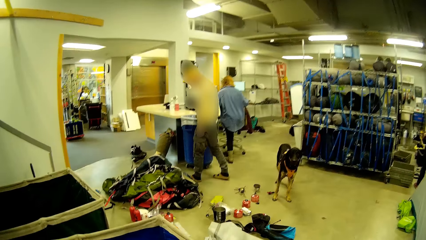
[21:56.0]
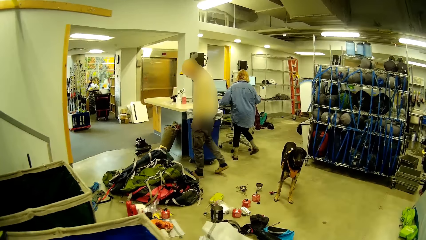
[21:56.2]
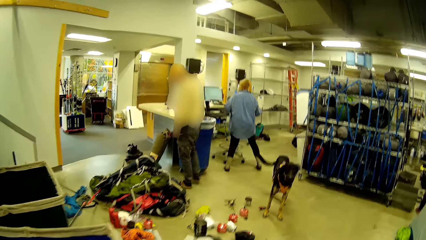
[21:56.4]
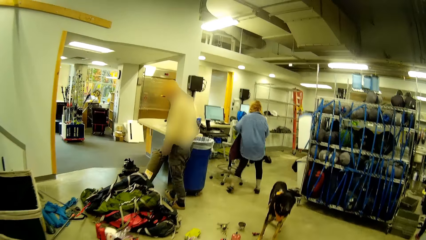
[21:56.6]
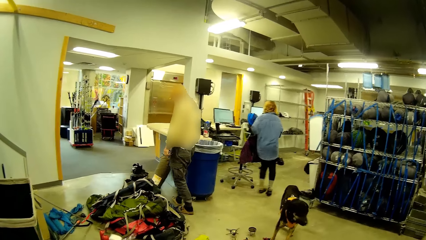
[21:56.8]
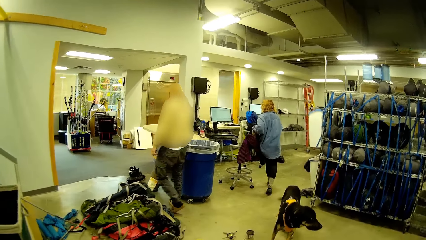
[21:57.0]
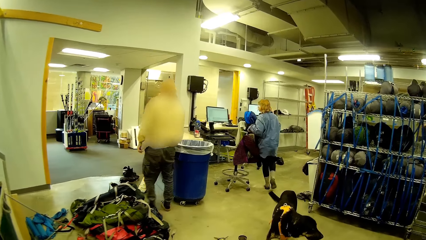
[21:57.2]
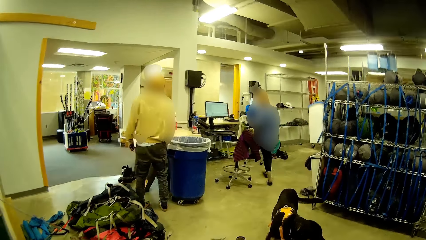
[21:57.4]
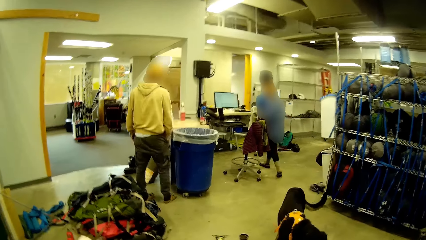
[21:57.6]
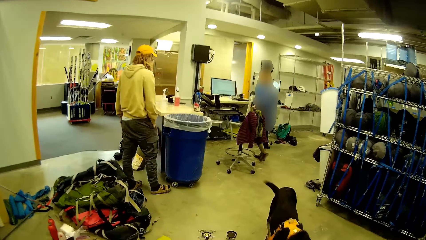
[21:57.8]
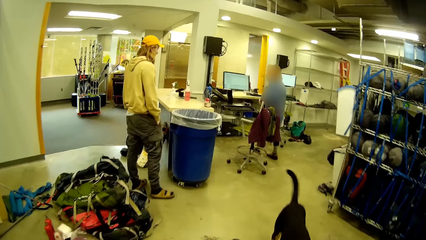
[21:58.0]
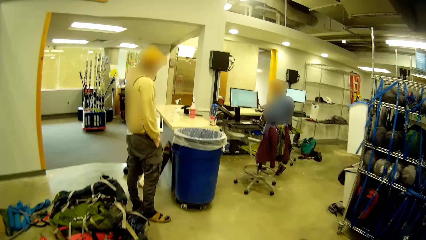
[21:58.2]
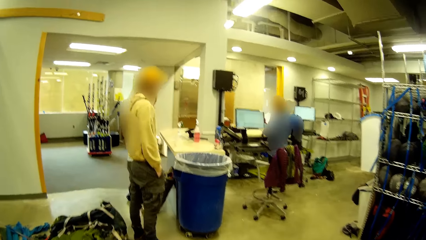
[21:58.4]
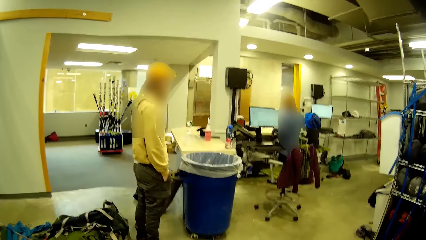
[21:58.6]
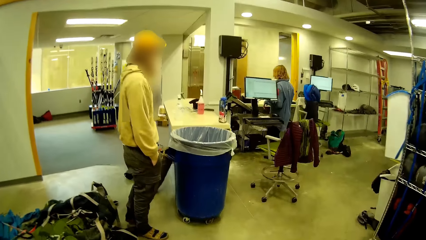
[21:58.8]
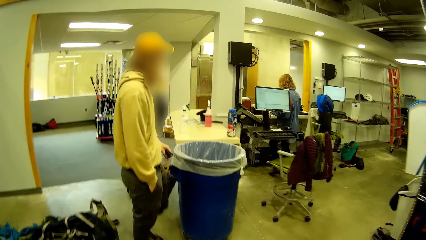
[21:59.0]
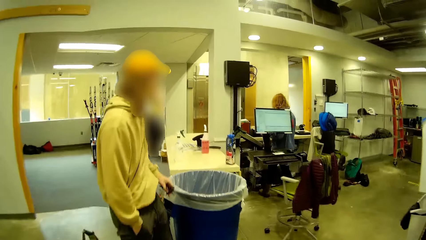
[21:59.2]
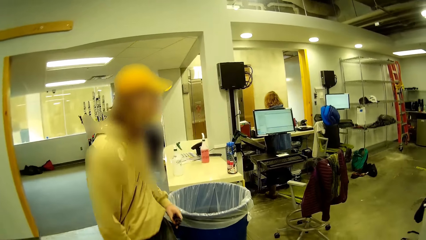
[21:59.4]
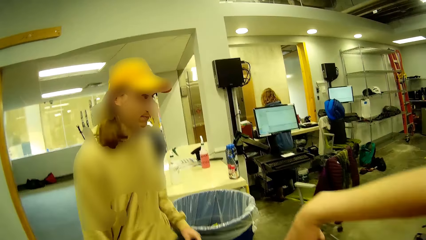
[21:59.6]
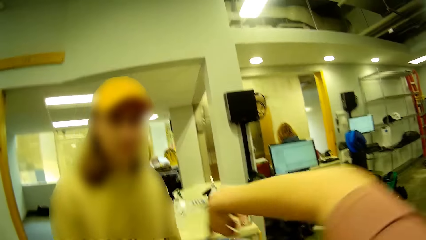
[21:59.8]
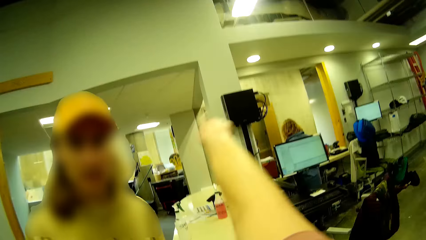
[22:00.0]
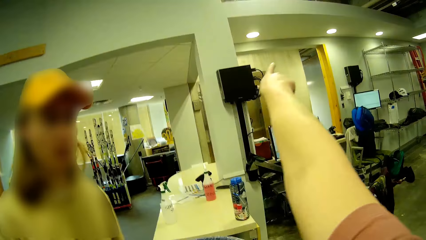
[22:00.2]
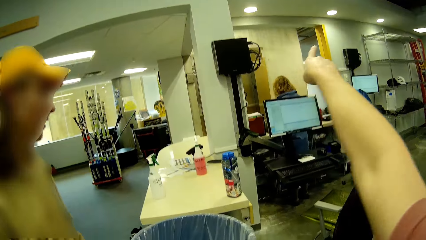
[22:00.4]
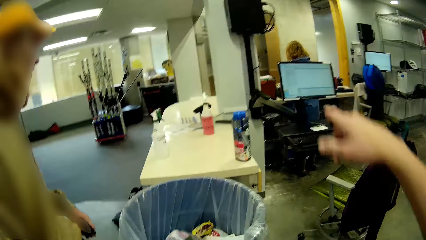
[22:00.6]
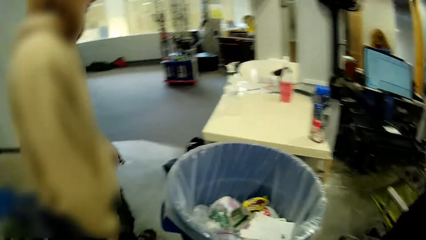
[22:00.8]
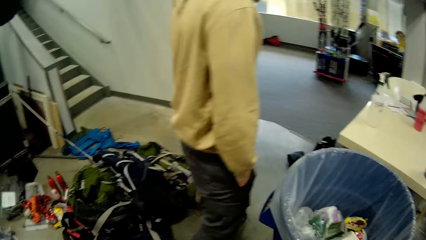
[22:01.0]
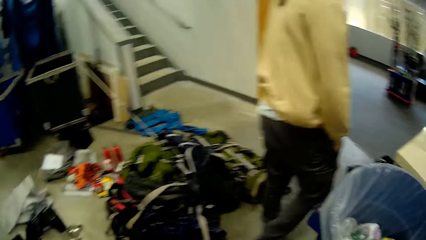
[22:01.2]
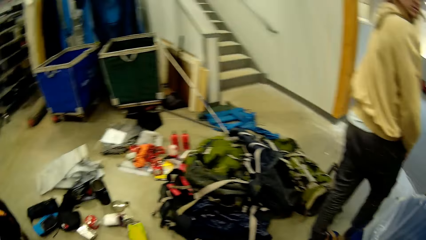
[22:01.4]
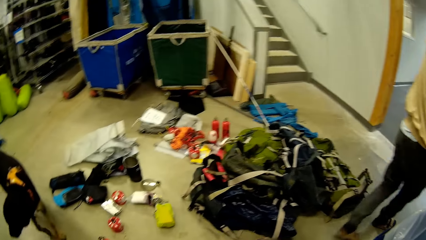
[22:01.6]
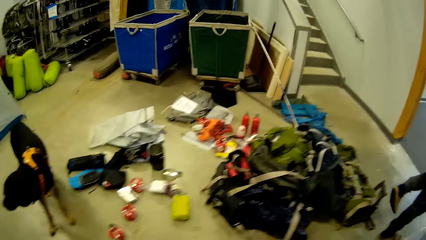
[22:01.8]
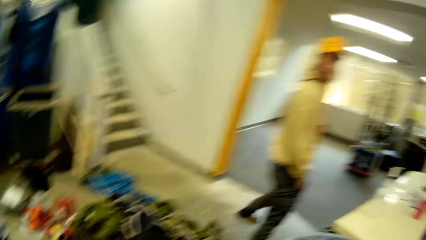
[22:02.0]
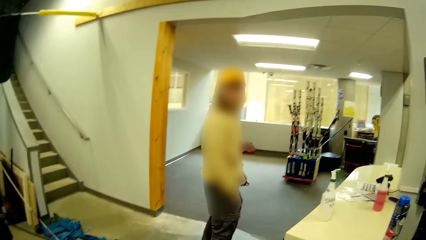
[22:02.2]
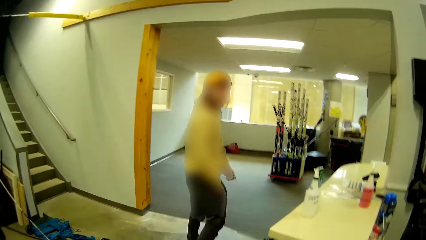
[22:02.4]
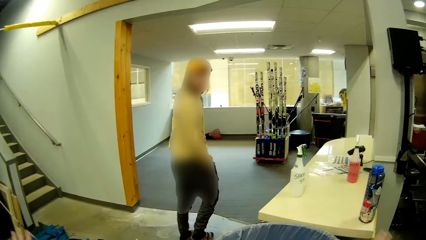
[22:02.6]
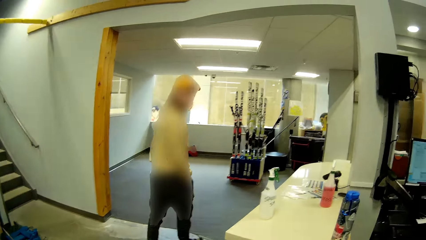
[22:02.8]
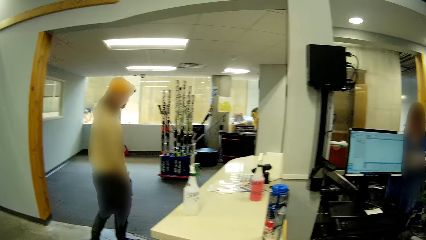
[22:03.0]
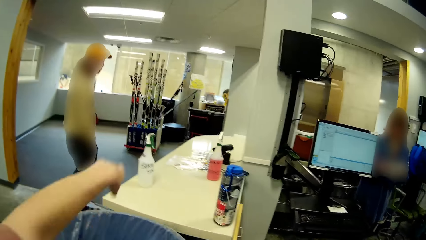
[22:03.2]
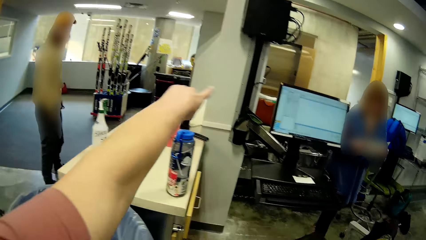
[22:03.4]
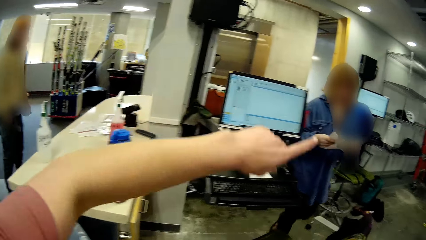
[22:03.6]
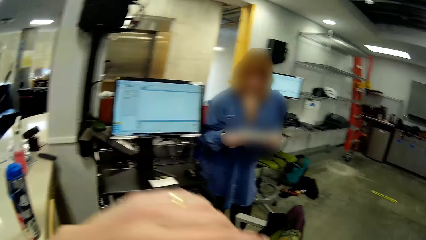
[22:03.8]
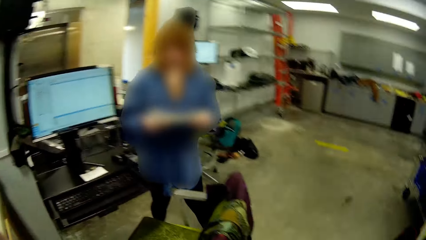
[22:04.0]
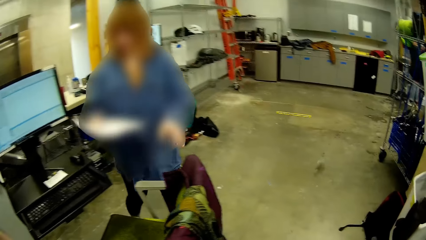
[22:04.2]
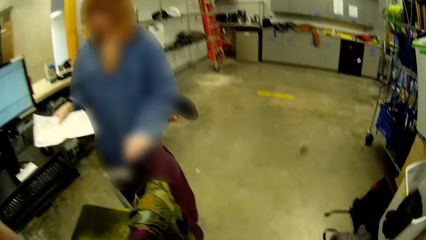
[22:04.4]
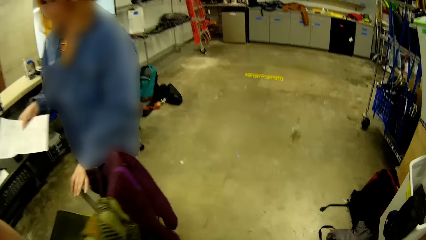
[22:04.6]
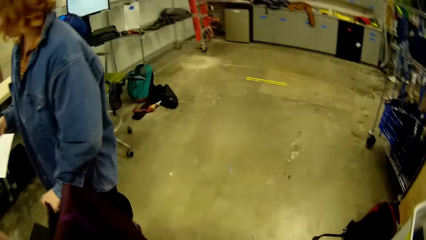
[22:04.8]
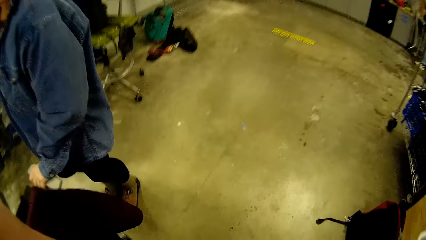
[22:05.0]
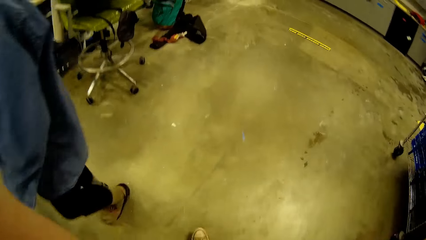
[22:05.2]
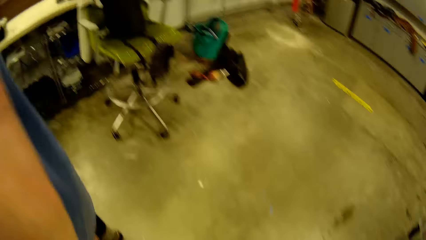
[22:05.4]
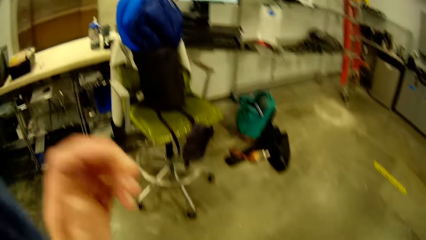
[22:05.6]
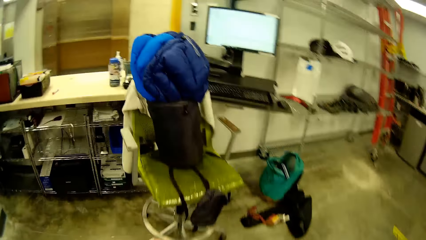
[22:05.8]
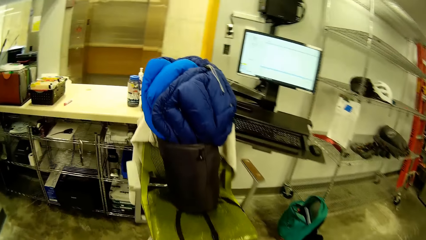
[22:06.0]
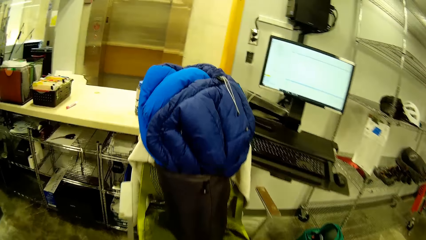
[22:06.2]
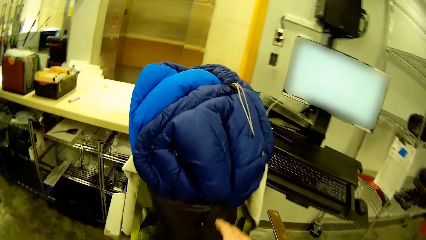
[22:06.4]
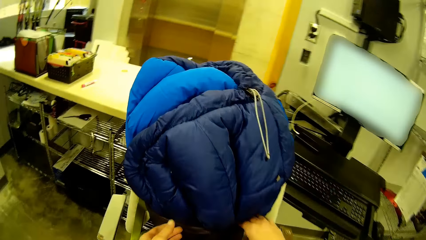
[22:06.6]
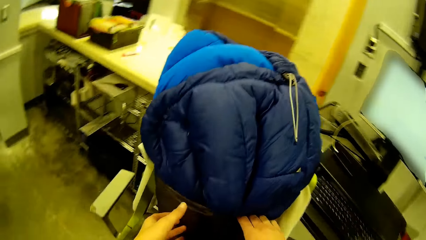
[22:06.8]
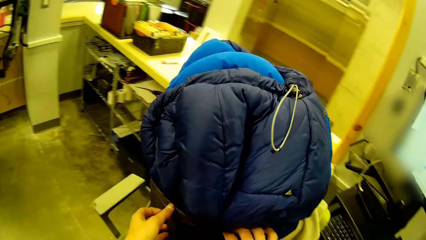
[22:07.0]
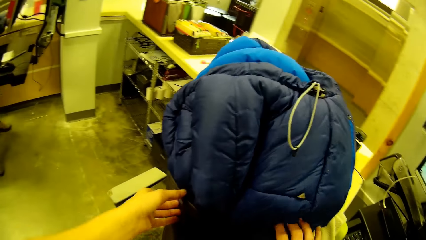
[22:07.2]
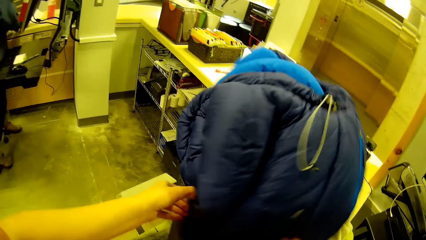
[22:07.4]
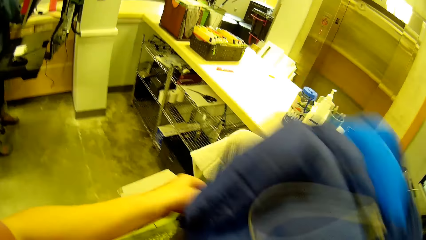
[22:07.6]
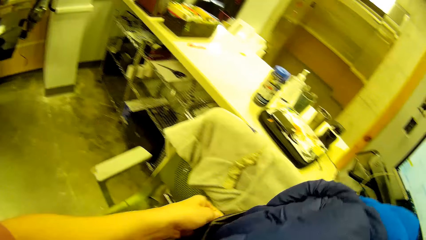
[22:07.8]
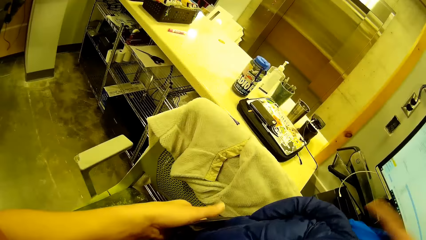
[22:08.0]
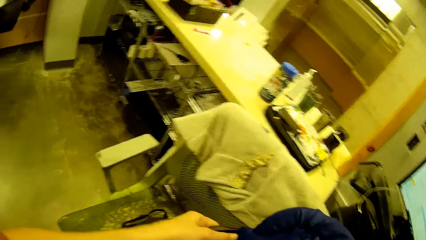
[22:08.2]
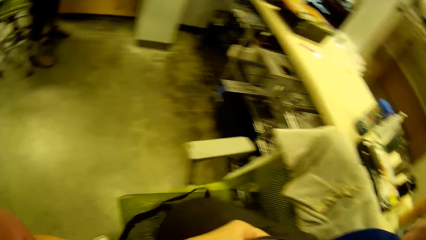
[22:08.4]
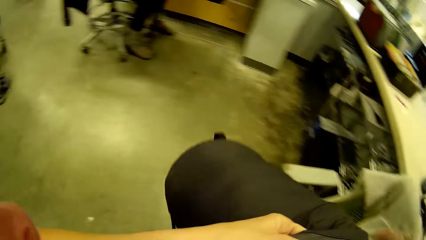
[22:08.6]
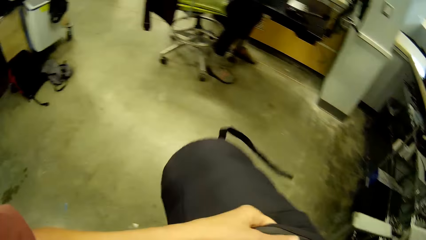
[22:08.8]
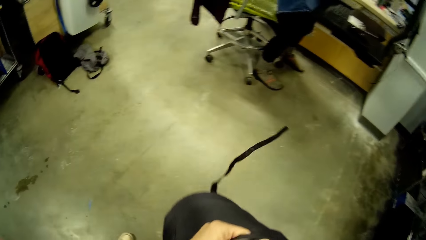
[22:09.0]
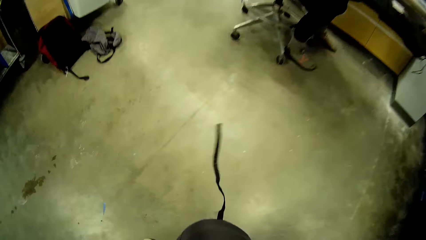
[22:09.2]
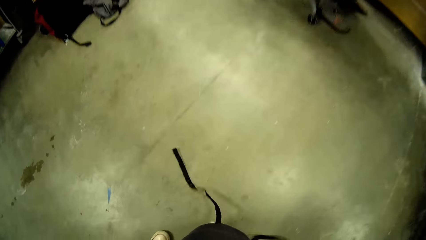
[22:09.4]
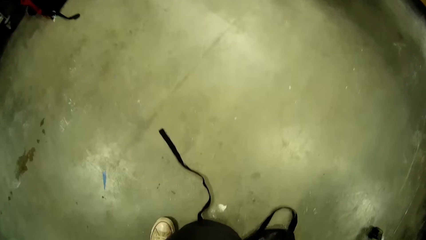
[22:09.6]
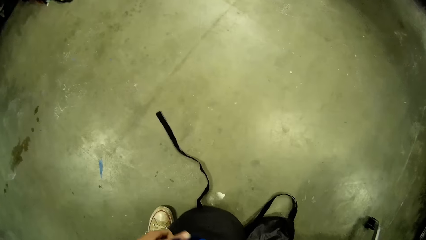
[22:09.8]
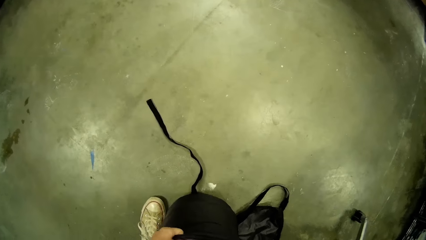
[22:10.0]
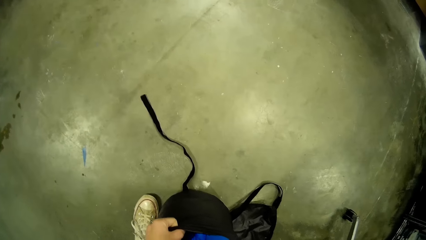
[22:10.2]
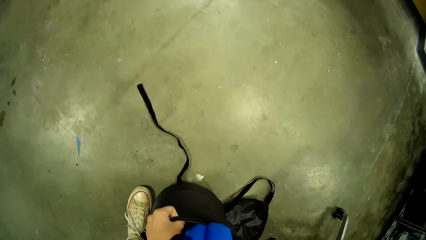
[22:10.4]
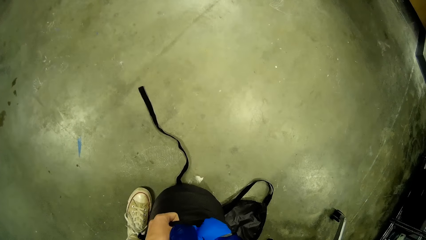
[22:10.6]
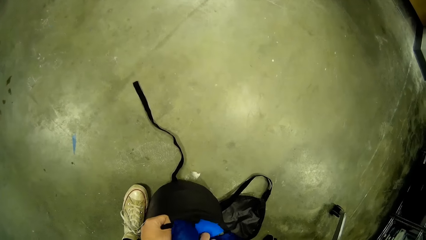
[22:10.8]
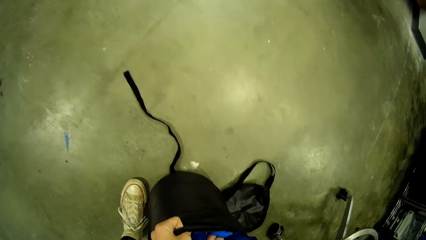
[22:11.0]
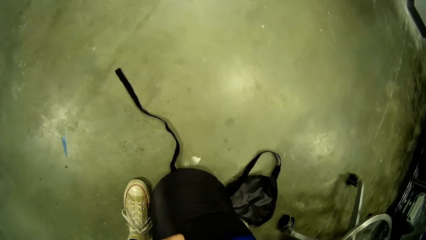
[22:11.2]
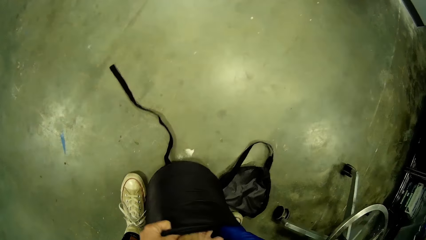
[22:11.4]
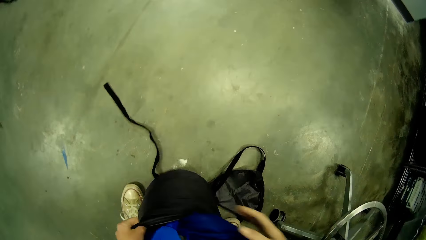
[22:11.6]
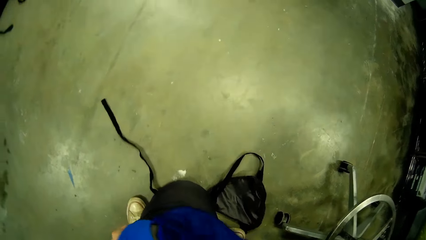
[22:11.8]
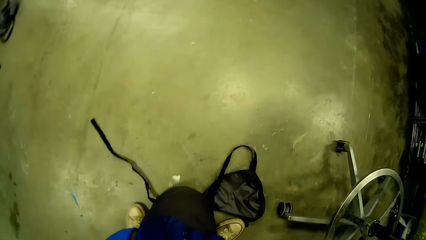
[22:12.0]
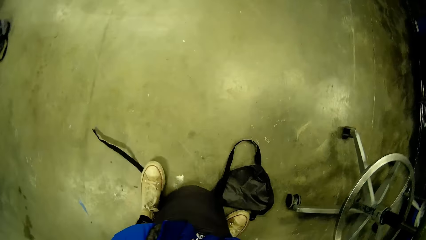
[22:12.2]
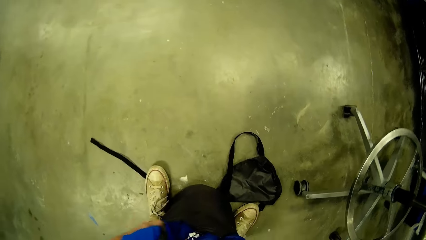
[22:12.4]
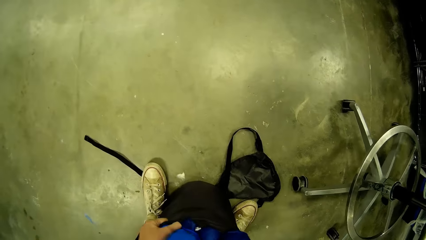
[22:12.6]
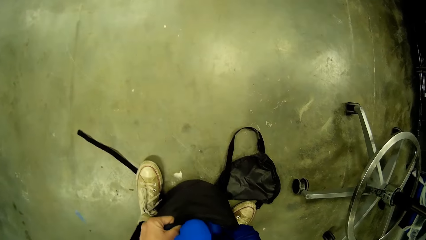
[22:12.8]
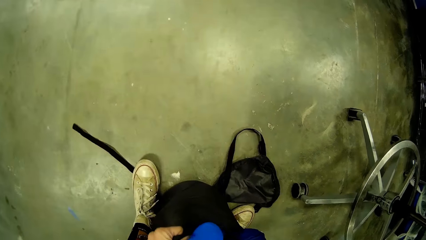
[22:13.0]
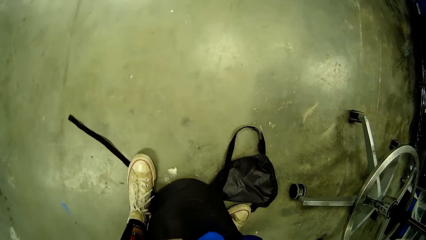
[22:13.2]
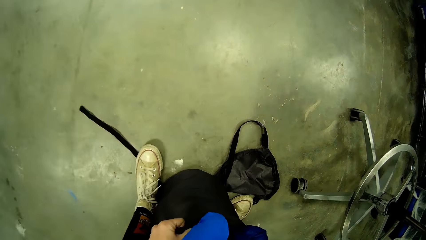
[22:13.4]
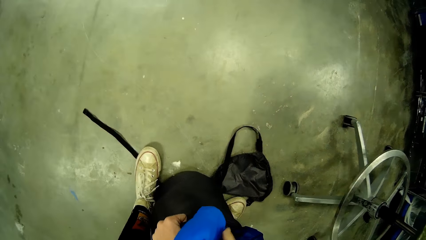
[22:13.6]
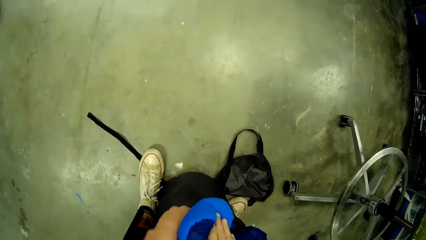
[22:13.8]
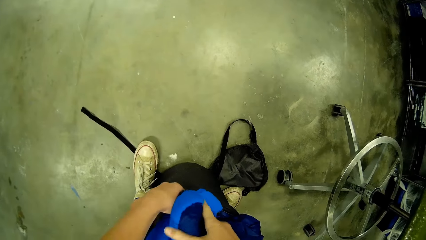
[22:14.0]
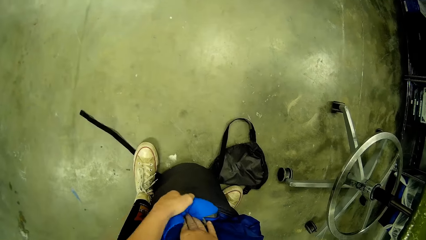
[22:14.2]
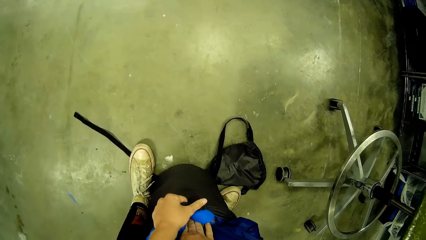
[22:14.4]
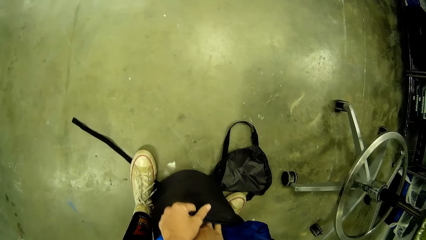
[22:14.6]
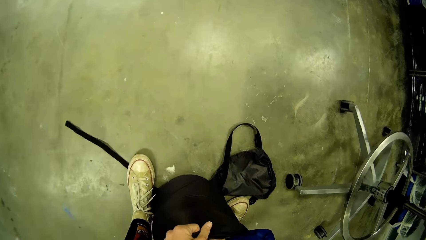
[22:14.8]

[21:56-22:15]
The man walks around the counter. The camera wearer walks towards the man and the woman. The woman walks to the other side of the counter behind a computer set. The man walks near a dust bin. The camera wearer gestures in front of the man. The man walks away from the camera wearer. The woman moves near the computer set. The woman pushes a chair with her left hand. The camera wearer walks to the bag. She moves the bag on the chair to the floor. She takes the bag with the duvet. She puts the bag down. She puts the winter jacket inside the bag in her hand.
